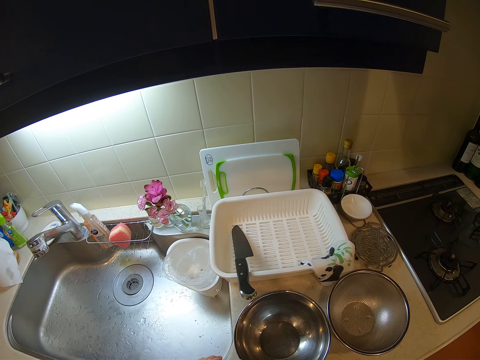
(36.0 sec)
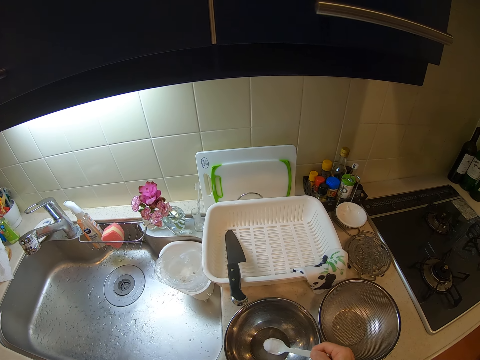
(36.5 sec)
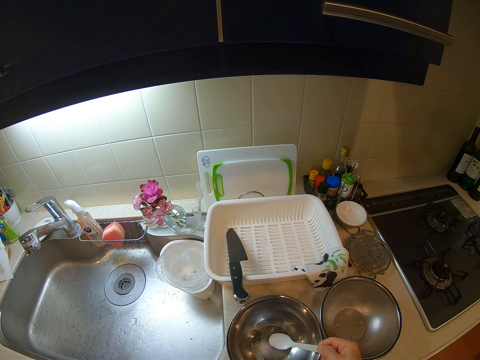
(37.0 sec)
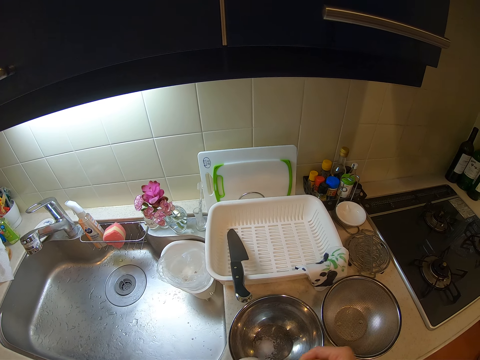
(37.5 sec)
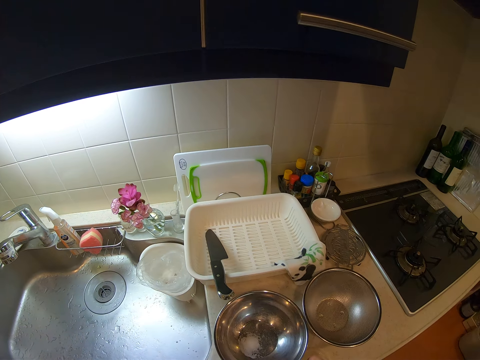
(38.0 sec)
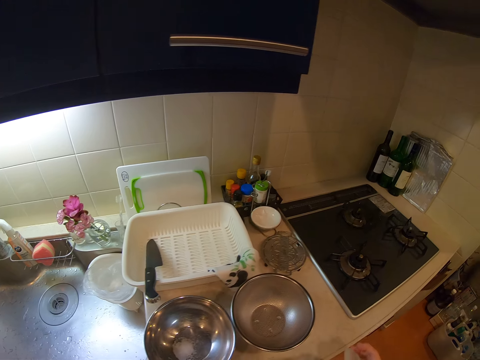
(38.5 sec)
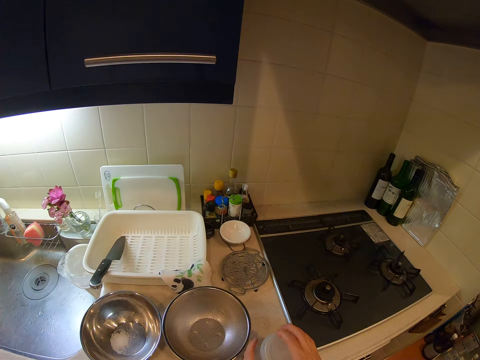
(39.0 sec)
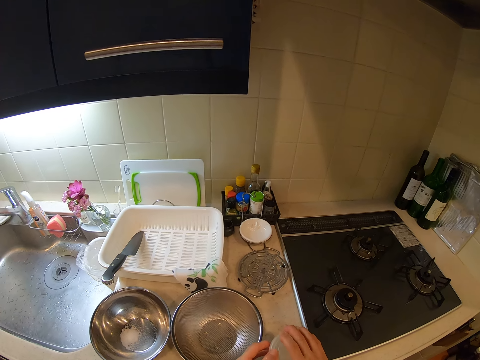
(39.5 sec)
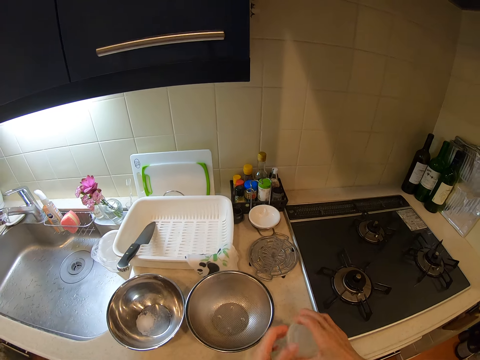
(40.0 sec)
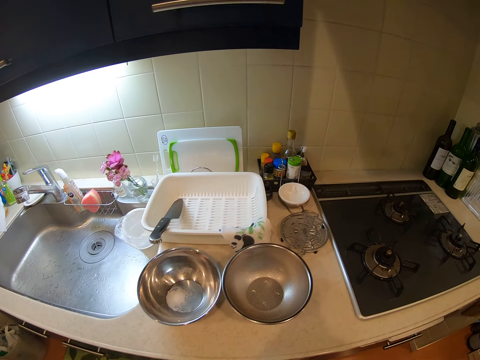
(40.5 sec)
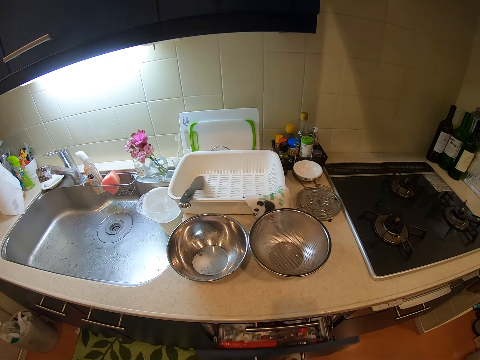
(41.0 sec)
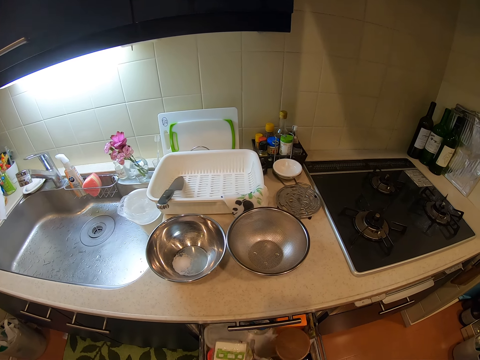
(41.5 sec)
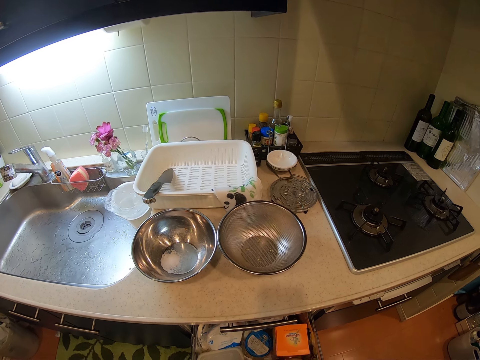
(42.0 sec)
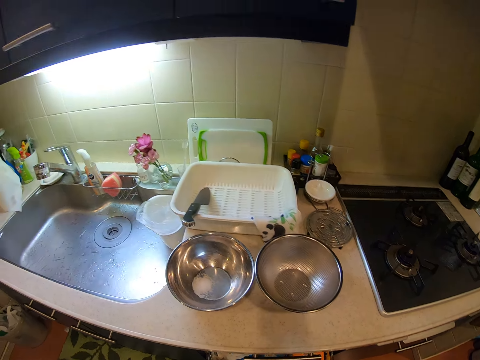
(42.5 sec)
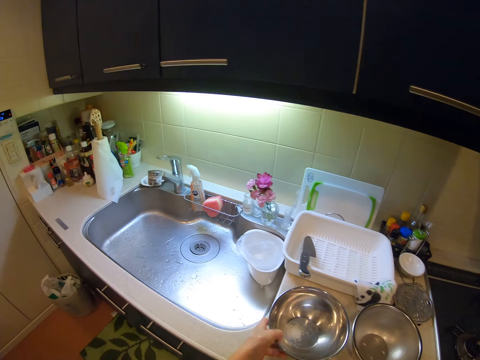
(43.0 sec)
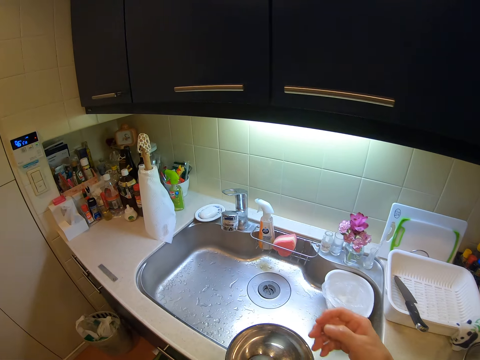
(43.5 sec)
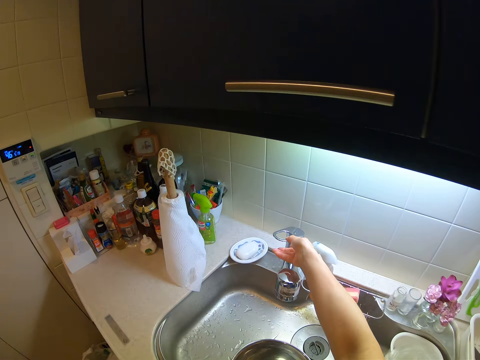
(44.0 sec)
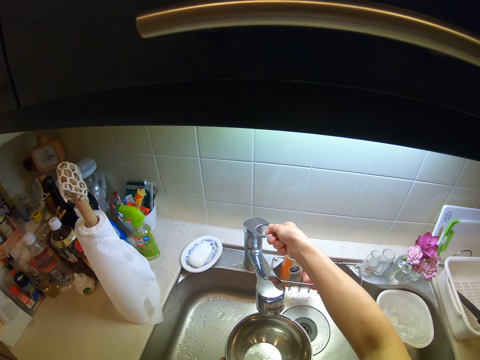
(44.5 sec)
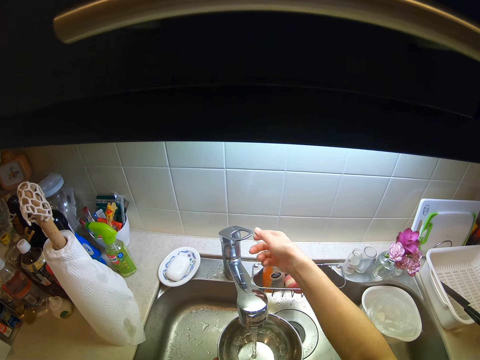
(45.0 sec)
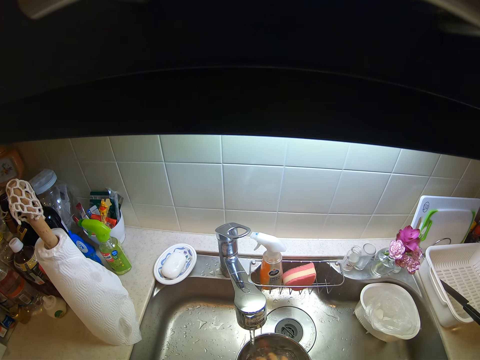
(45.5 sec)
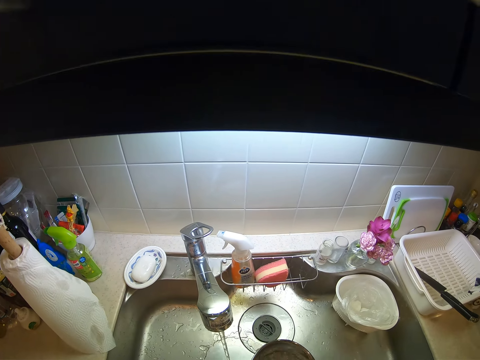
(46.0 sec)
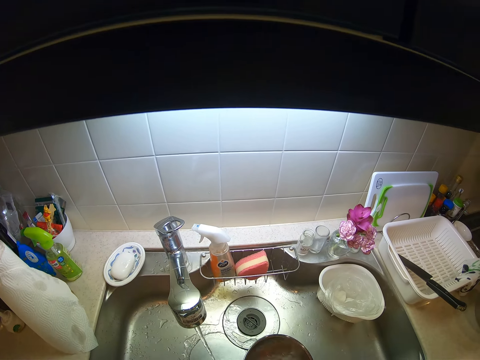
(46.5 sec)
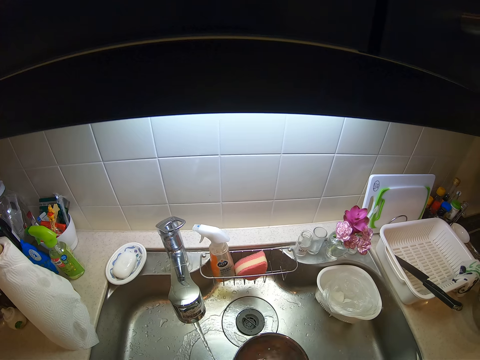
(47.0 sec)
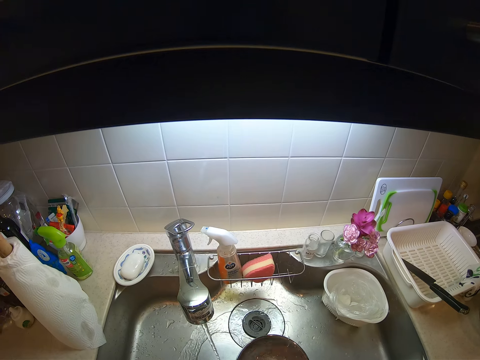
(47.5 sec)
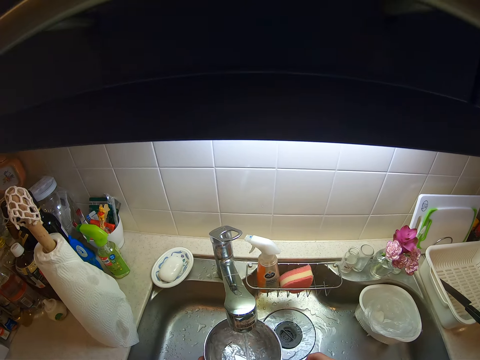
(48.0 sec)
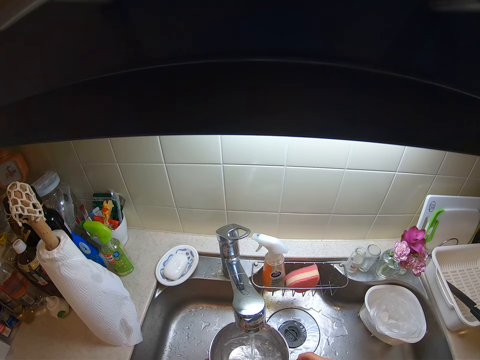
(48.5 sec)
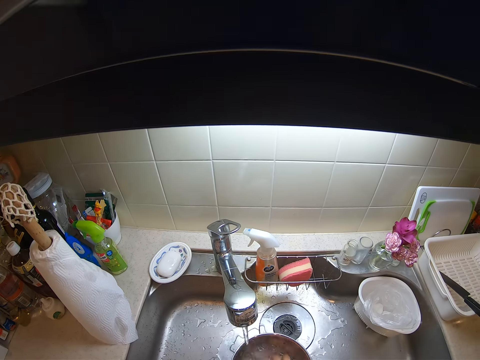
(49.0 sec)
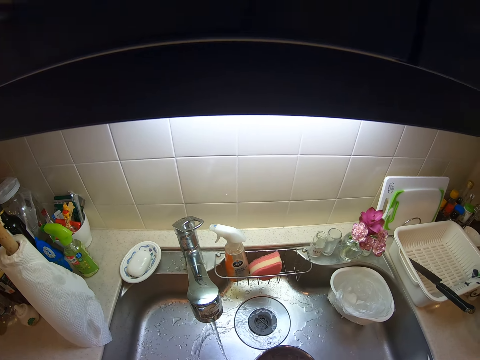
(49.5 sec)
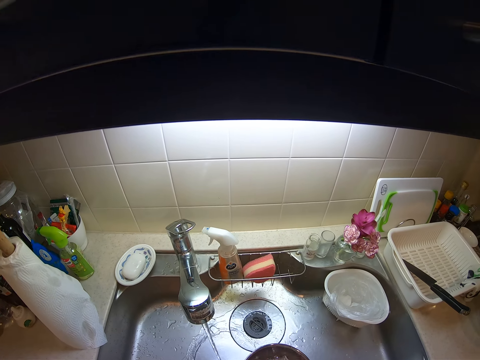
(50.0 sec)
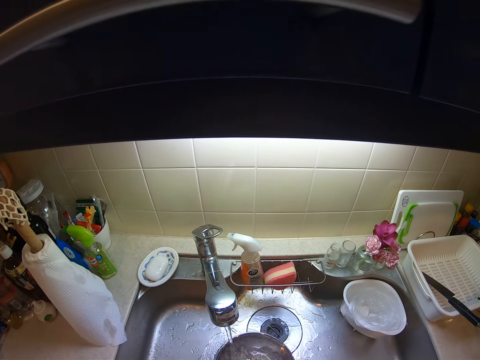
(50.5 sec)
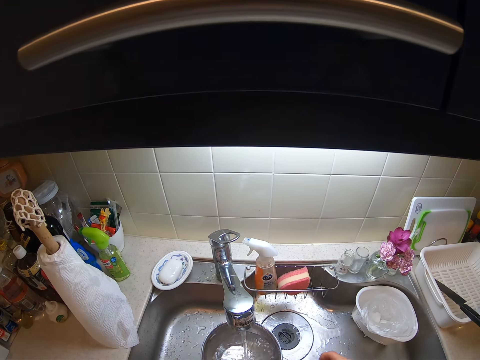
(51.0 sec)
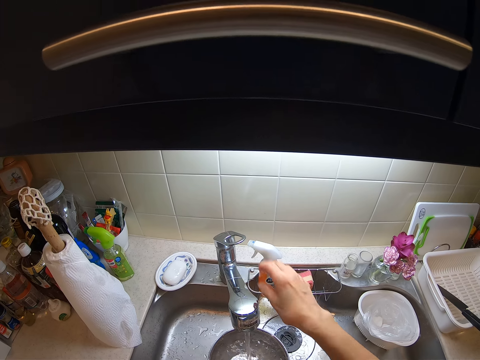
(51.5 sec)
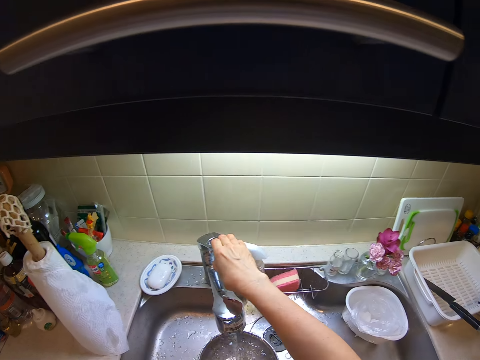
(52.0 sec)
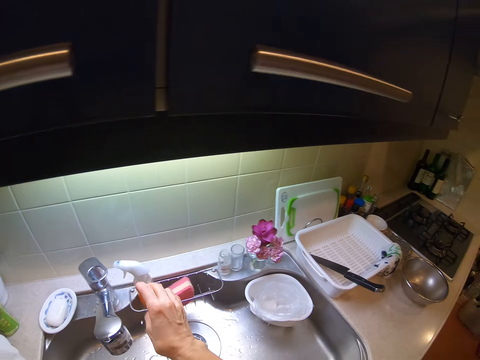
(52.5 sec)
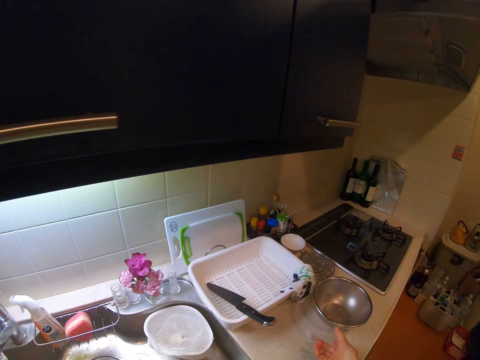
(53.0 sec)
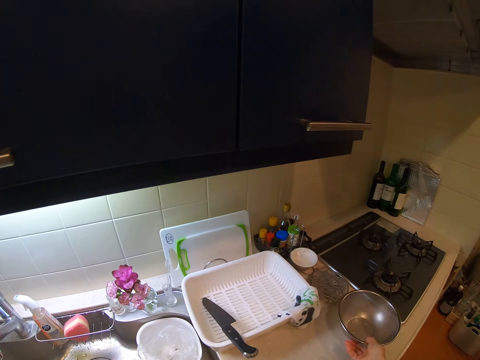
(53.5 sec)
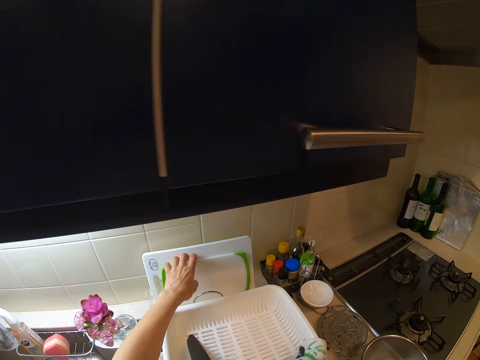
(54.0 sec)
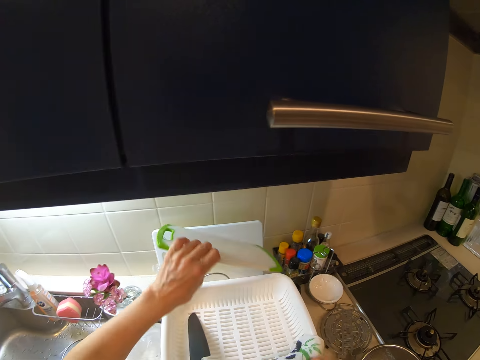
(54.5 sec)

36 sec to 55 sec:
The camera wearer pours salt in the stainless steel bowl with a spoon. They place the tin of salt on the sink table. They close the tin of salt. They lift the tin of salt from the sink table. They open a drawer. They place the tin of salt in the drawer. They pick the stainless steel bowl from the sink table. They place the stainless steel bowl under a tap. They open the tap. They fill the stainless steel bowl with water. They stir the water in the stainless steel bowl. They place the stainless steel bowl under the tap. They stir the water in the stainless steel bowl. They place the stainless steel bowl under the tap. They close the tap. They move the stainless steel strainer on the sink table. They pick a chopping board from behind the plate drying rack.

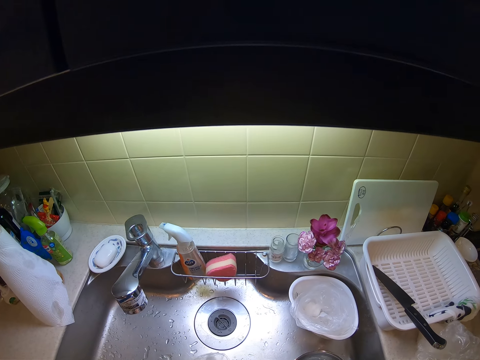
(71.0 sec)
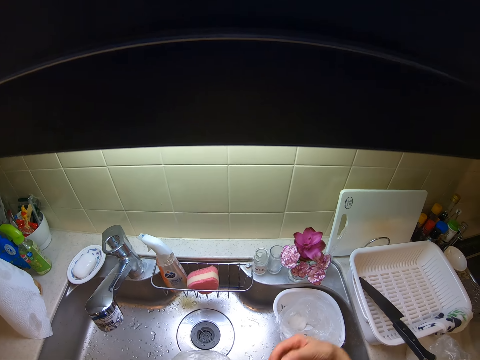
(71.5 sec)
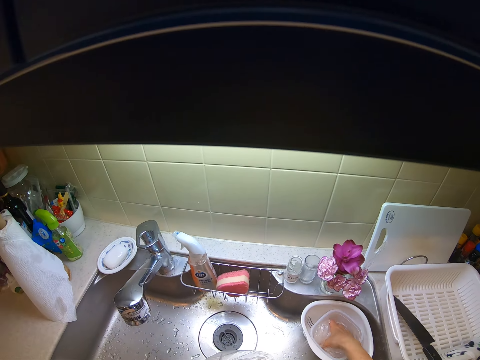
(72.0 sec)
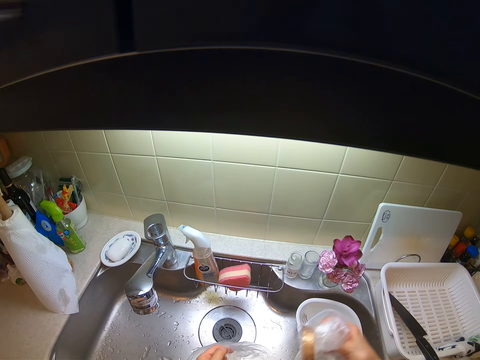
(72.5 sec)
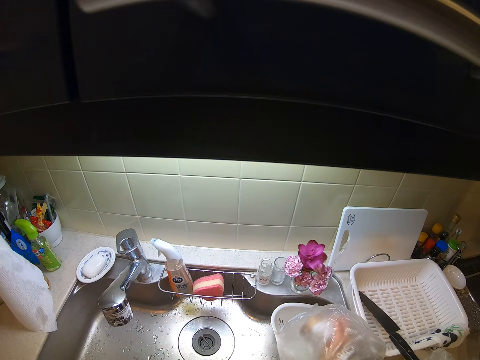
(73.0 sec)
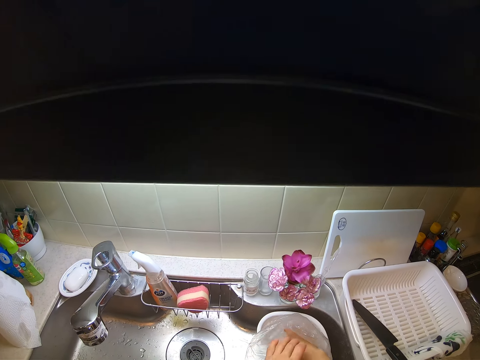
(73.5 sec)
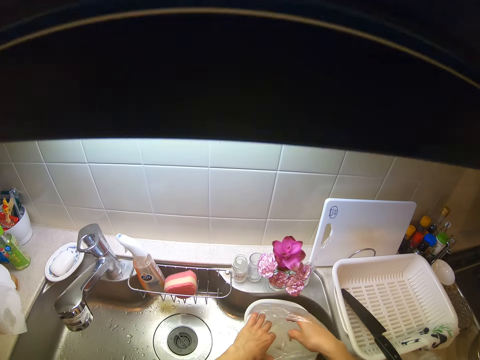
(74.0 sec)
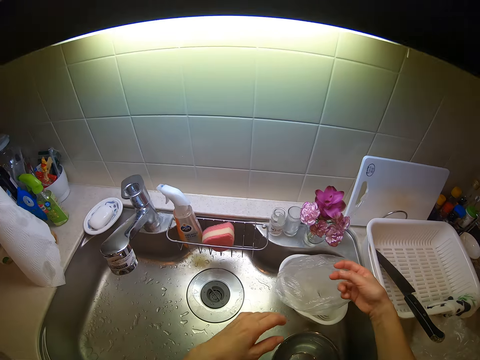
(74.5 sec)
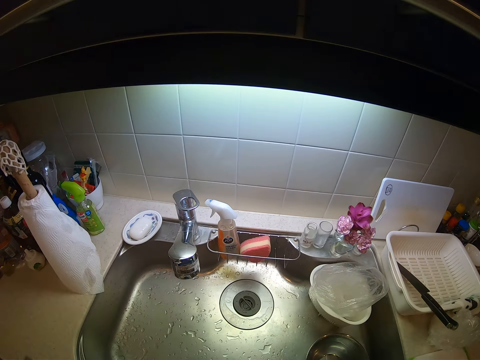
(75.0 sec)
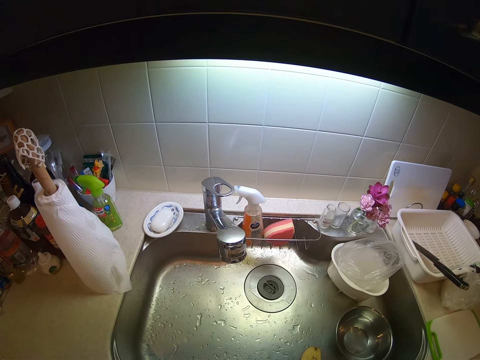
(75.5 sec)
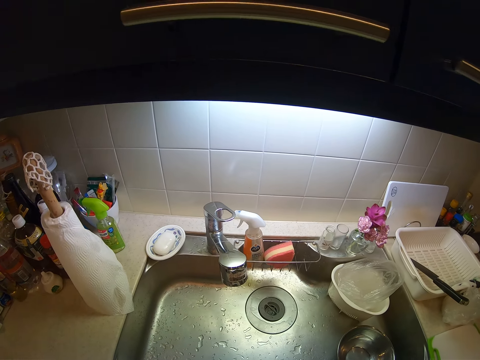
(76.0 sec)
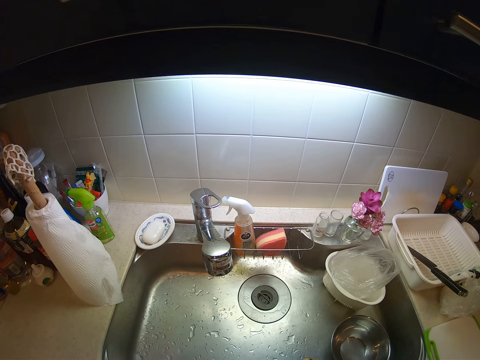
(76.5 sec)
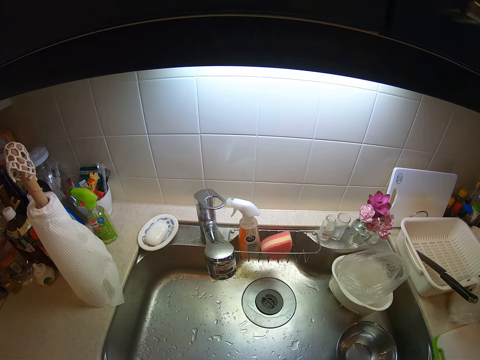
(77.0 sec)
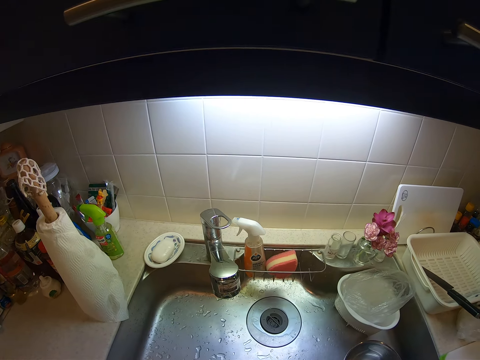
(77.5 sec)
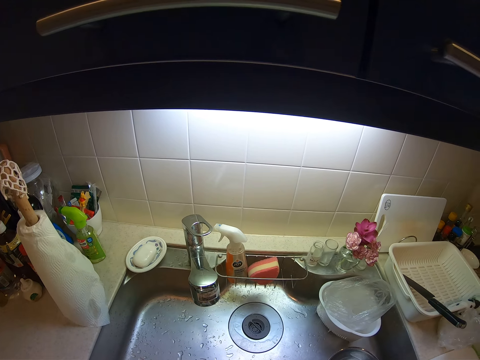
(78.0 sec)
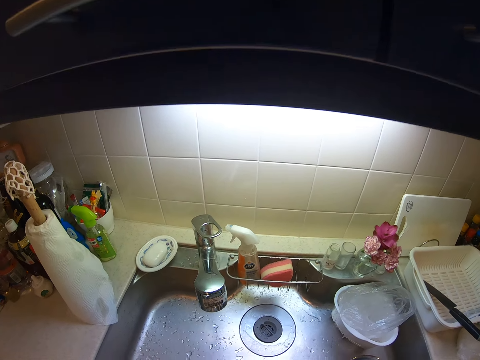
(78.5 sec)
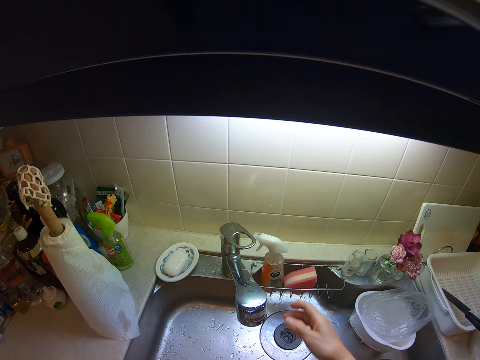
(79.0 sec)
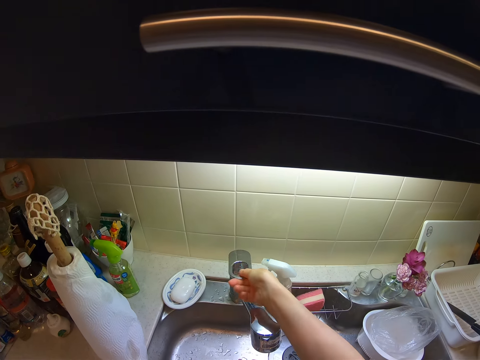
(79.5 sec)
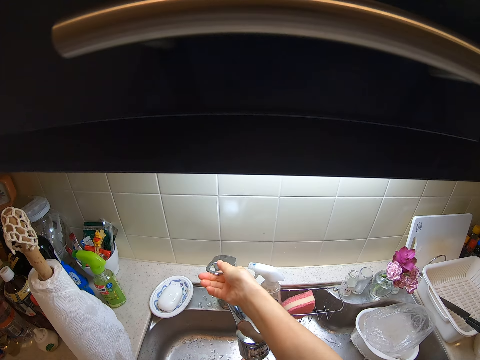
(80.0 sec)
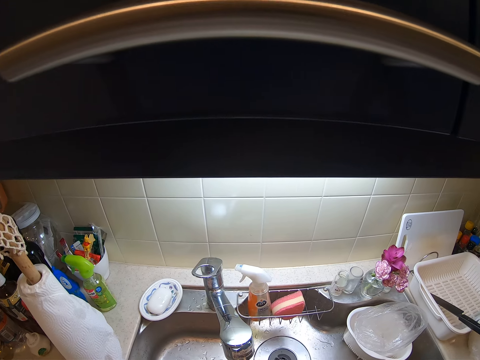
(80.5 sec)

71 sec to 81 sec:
The camera wearer picks another clear vinyl cover or nylon from the plastic strainer and bowl. She places the clear vinyl cover in another clear vinyl cover. She places the clear vinyl covers in the plastic strainer and bowl. She lifts her hands. She touches her face. She looks at the sink. She opens the tap.
